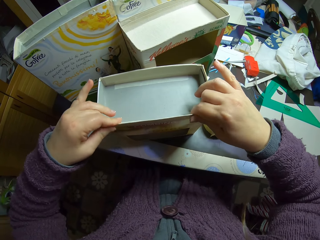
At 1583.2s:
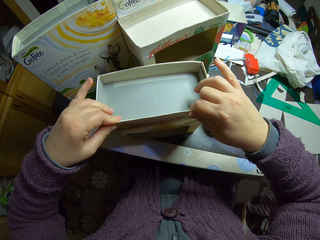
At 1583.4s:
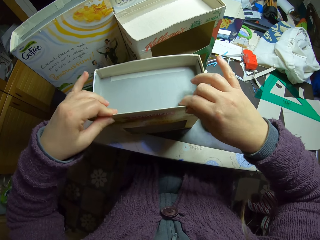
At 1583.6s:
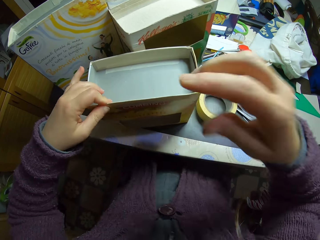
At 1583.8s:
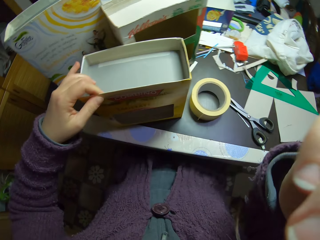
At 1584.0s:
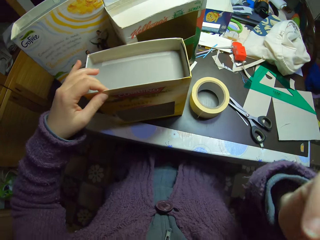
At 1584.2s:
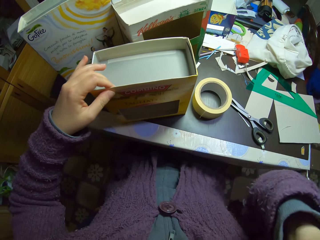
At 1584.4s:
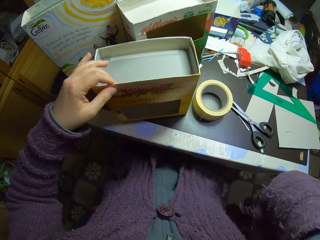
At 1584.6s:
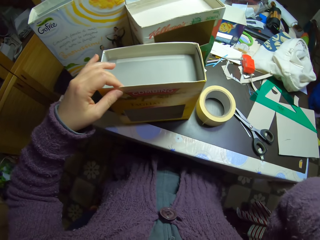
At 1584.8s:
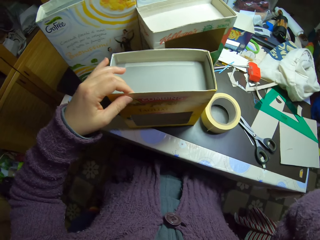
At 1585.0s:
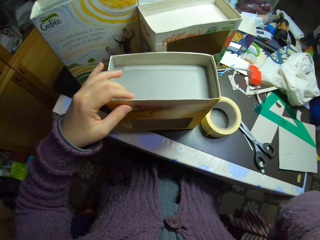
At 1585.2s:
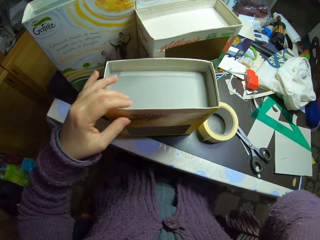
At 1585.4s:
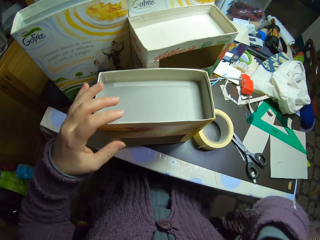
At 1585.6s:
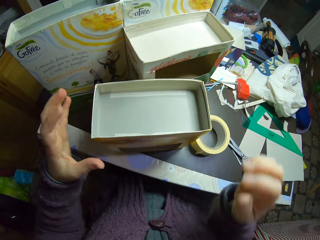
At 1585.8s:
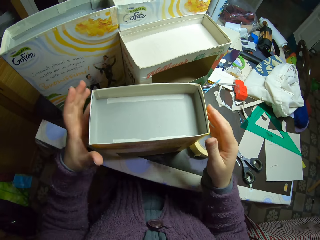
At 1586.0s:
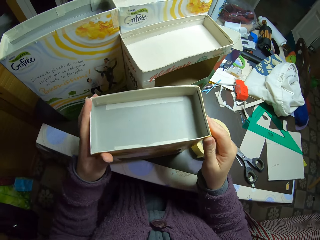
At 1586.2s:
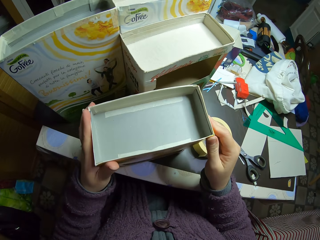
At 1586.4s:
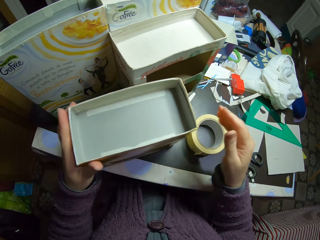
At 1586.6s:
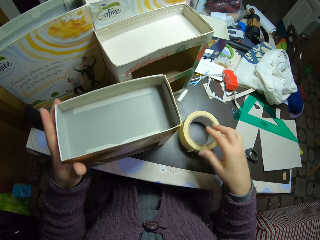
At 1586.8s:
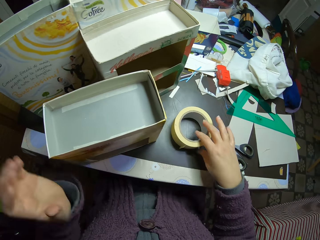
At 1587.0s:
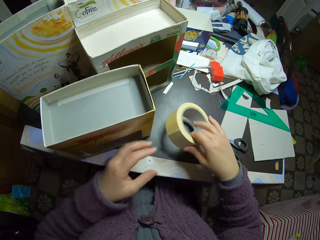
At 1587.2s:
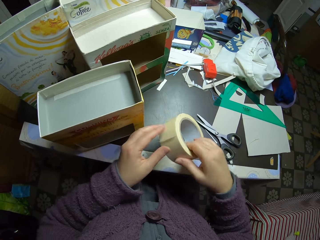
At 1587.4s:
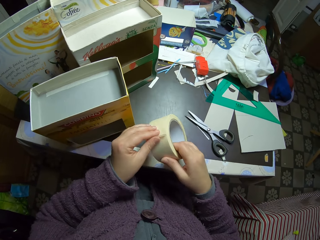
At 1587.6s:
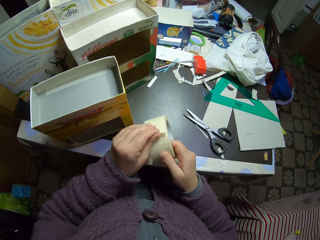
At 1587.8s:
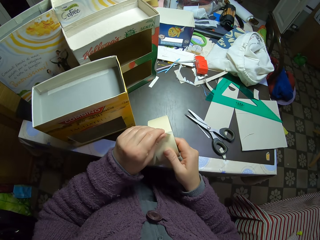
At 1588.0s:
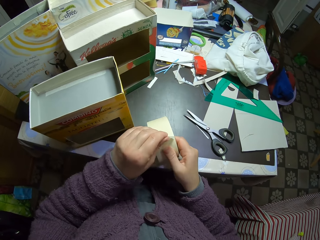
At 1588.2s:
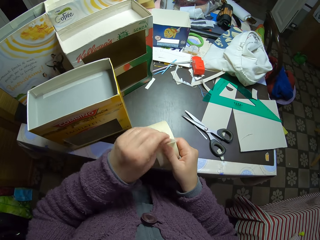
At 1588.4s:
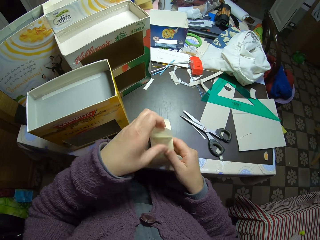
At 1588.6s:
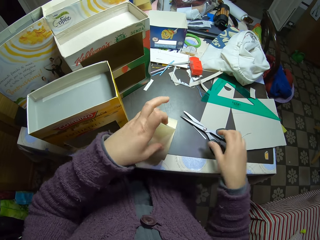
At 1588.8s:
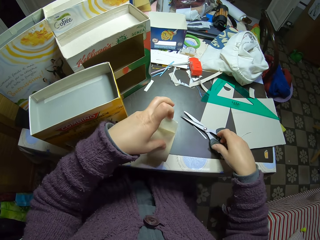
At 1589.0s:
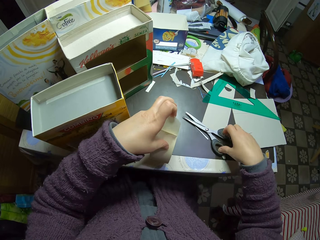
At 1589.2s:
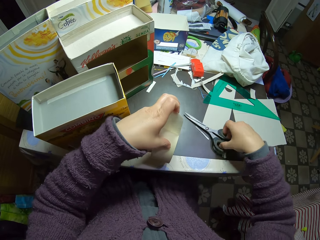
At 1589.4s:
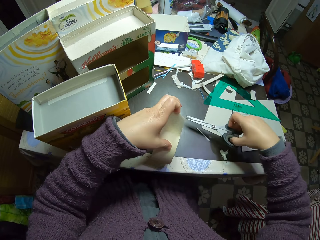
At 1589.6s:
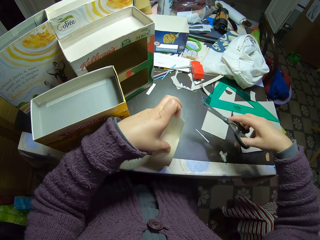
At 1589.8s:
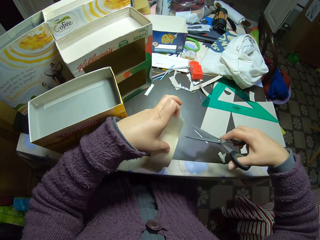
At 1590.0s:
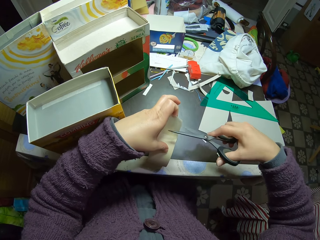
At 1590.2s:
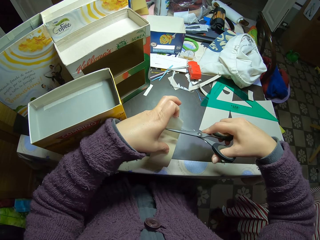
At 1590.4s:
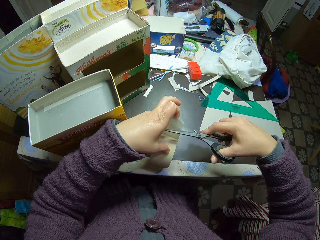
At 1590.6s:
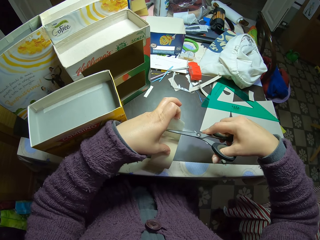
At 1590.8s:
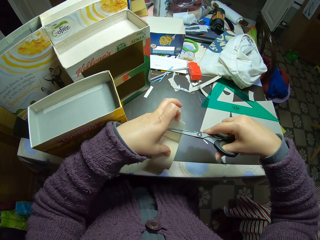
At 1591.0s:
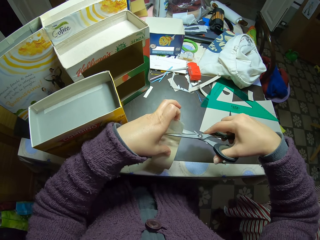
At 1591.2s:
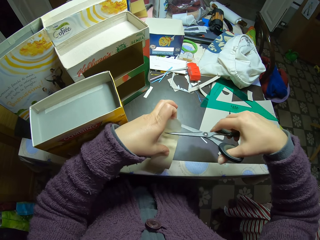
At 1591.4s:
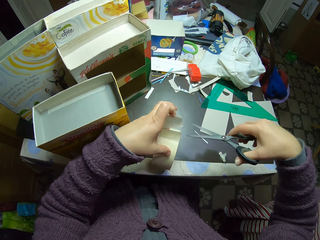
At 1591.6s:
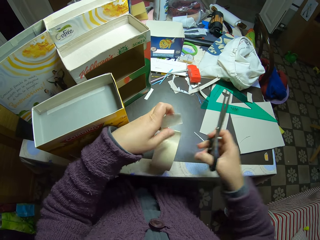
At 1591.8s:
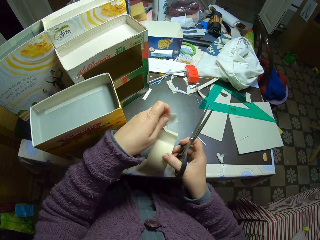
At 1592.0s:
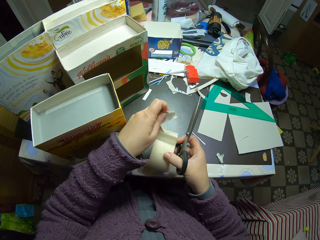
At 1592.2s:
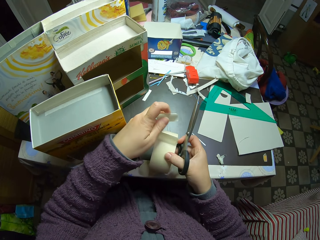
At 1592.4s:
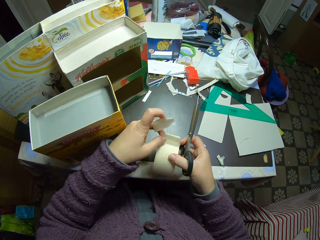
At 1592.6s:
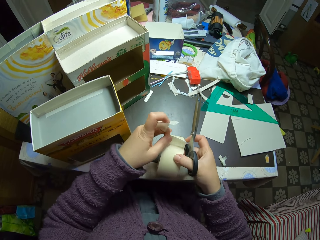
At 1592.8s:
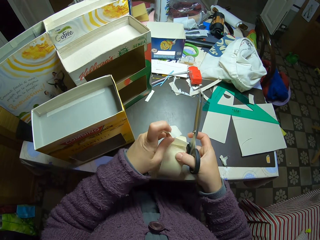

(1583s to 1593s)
The camera wearer picks the paper tape from the table. They unroll the paper tape, pick the scissors from the table, and cut the paper tape with the scissors.

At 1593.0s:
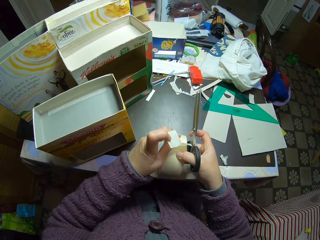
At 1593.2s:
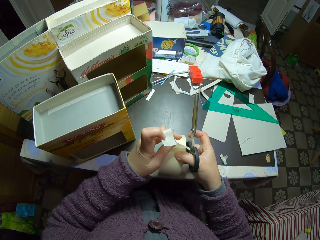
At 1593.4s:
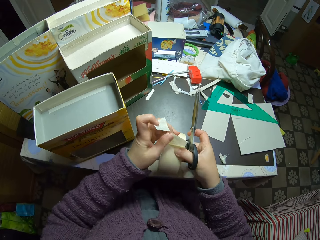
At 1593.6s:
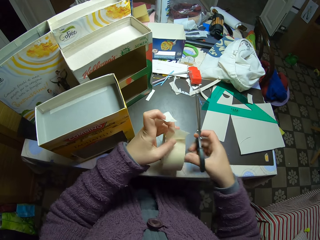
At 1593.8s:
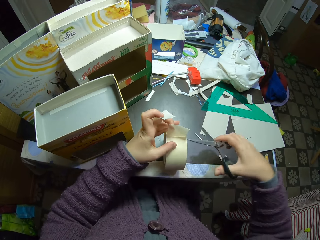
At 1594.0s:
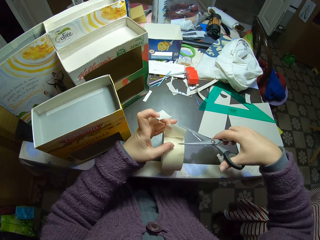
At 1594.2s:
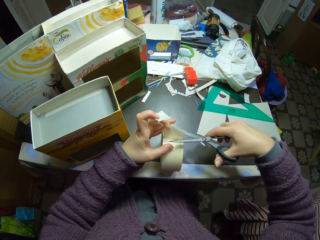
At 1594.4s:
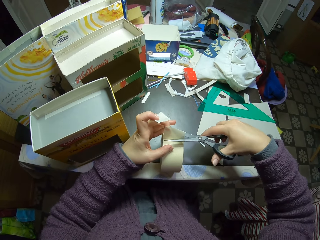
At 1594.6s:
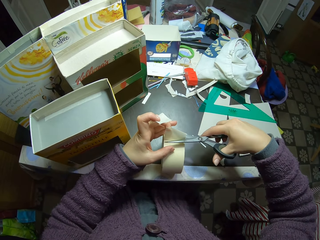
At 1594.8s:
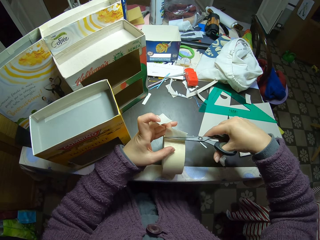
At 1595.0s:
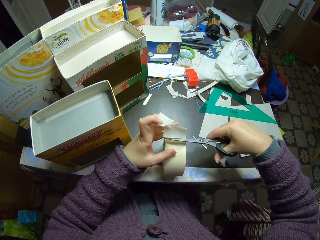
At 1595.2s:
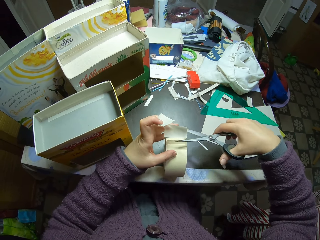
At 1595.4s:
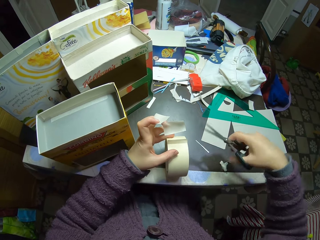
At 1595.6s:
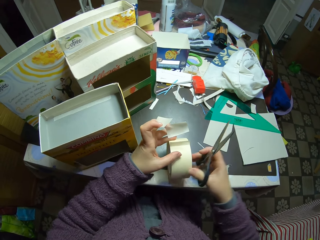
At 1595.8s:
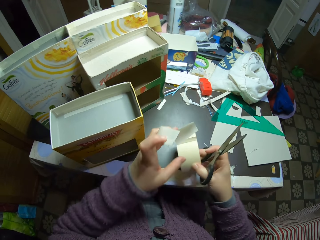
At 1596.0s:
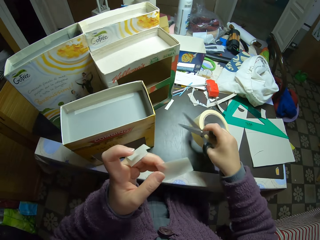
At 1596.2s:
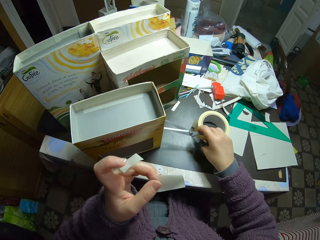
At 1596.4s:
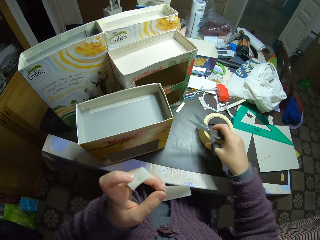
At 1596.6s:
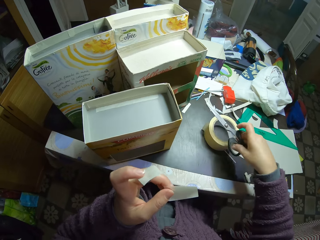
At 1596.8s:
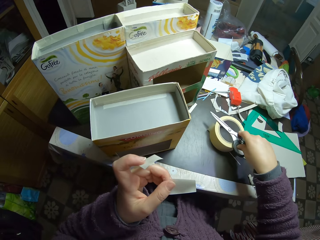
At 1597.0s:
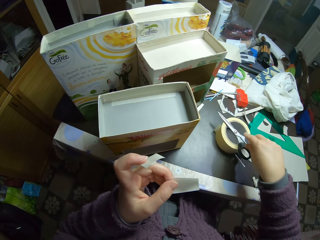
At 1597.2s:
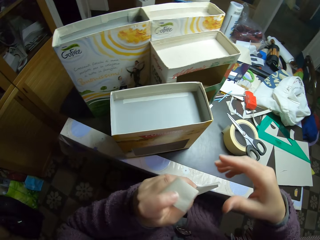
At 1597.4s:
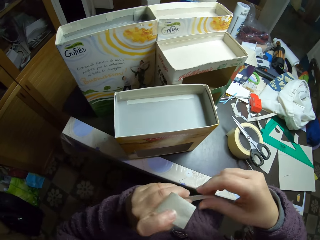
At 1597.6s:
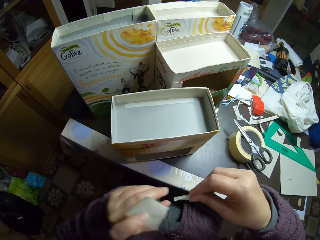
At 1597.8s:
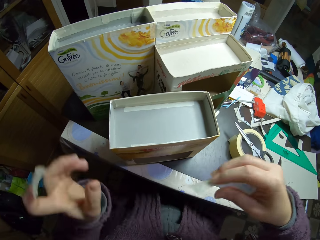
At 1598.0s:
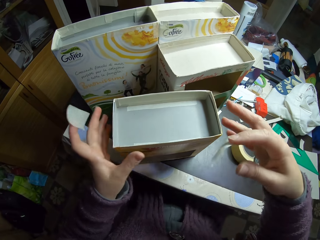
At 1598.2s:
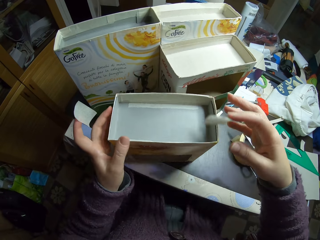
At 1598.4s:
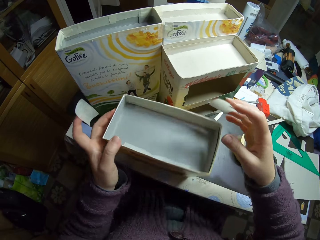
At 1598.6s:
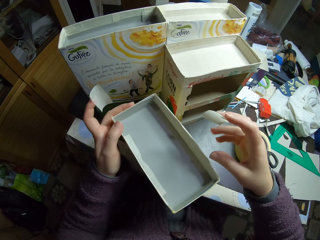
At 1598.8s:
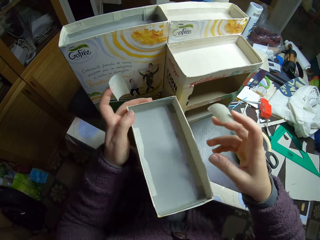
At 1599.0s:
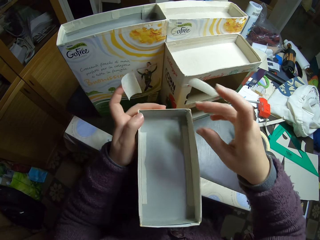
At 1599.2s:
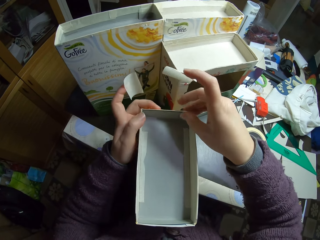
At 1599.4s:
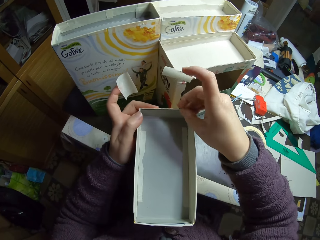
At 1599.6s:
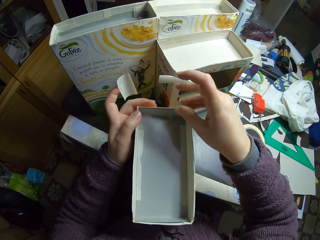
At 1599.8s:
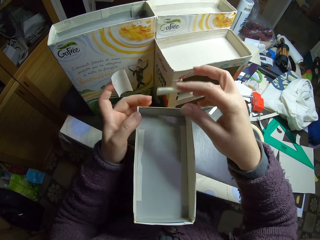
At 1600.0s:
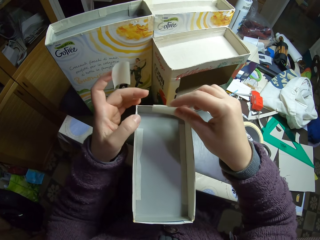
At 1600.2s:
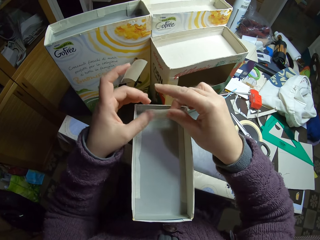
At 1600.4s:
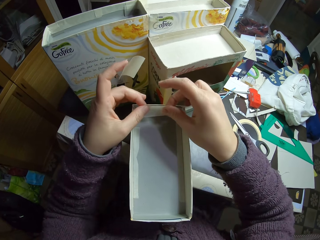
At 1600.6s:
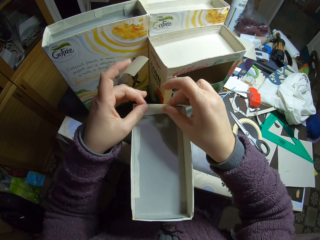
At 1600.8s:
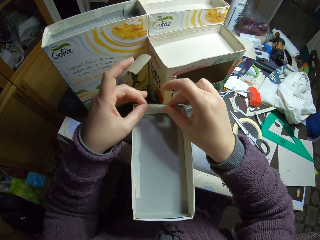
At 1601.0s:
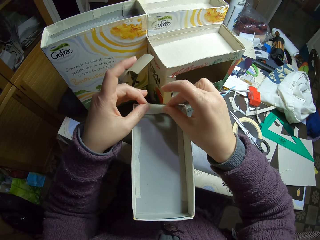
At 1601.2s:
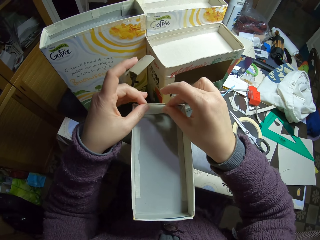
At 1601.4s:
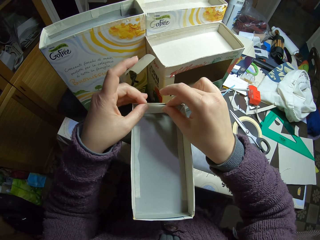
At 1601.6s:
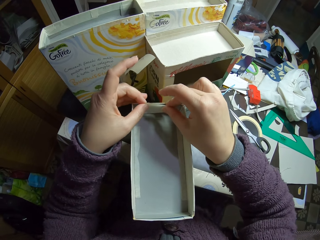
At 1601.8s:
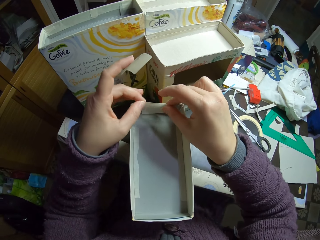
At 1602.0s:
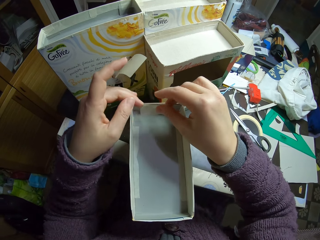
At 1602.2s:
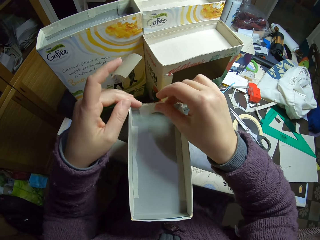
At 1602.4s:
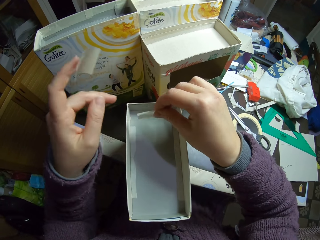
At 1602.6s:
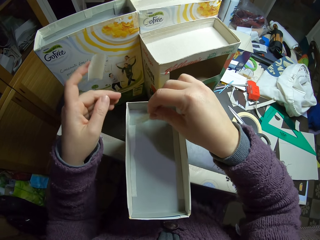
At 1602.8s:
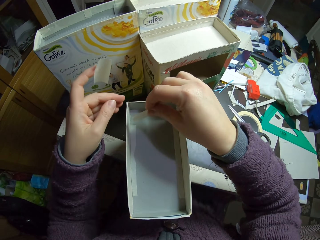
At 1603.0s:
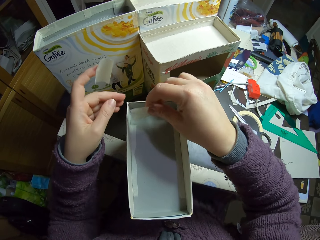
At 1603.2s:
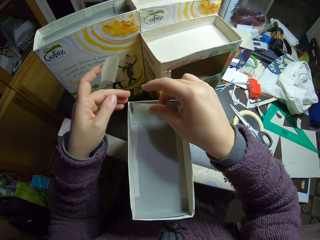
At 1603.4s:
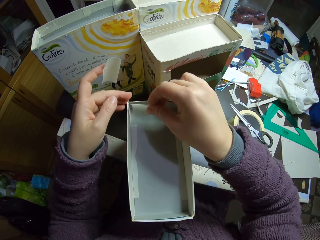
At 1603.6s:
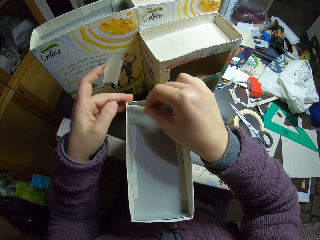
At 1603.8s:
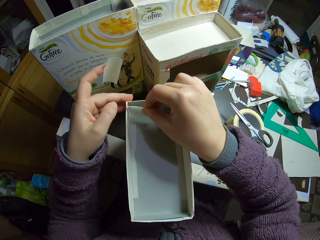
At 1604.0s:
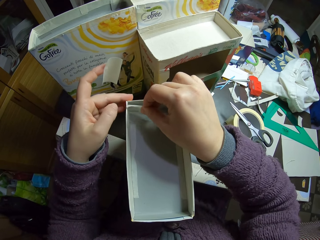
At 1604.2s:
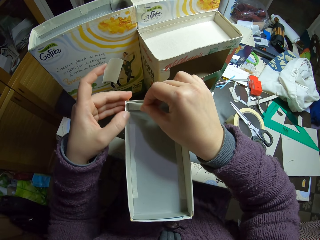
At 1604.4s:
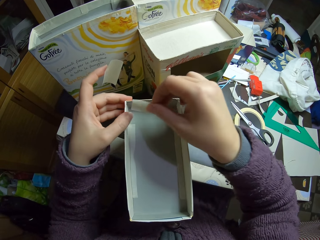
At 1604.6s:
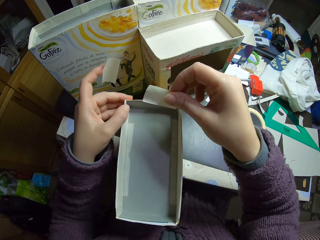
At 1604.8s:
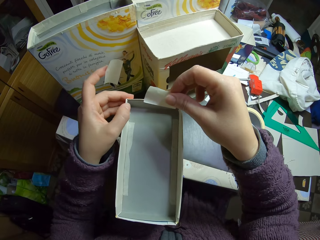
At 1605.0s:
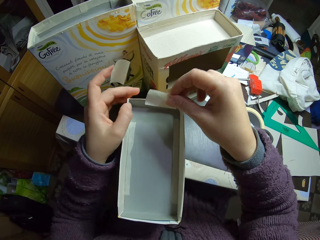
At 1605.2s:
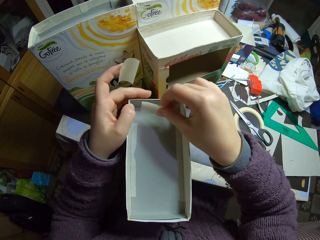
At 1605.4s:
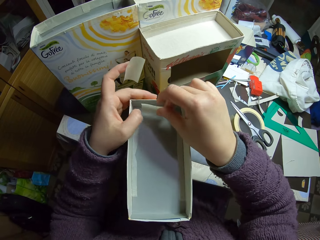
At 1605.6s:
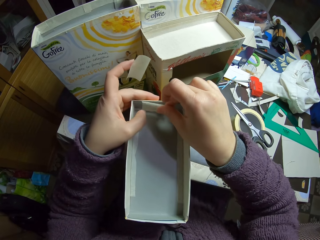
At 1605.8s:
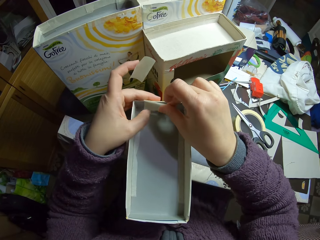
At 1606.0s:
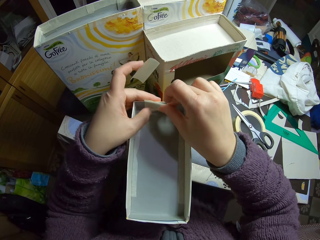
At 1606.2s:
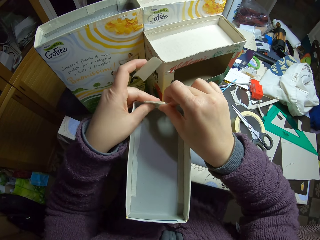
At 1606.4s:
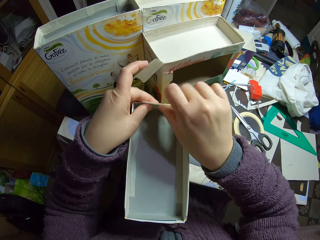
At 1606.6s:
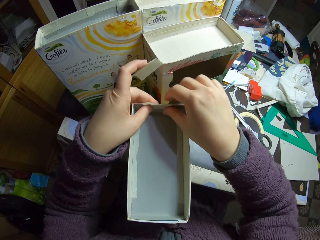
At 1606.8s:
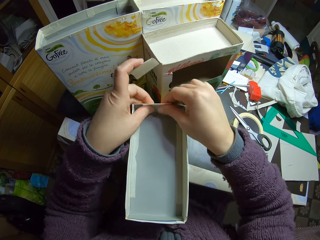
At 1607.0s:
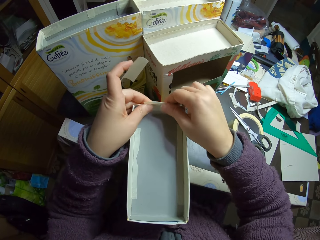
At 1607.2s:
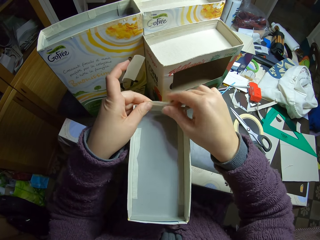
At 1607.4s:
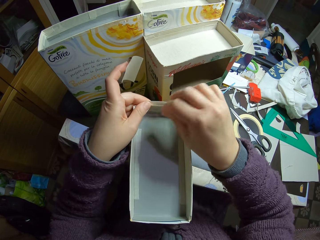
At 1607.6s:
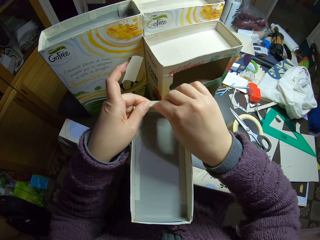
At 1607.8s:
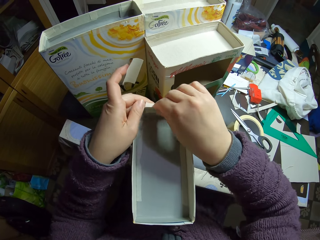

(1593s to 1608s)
The camera wearer unrolls the sellotape and cuts a piece of sellotape. They drop the paper tape and scissors. They place the scissors on top of the sellotape. They move the carton on the table and attach the paper tape to the carton.
